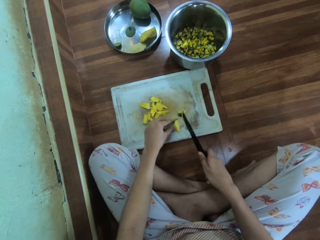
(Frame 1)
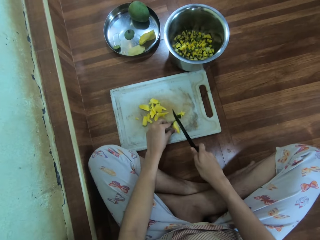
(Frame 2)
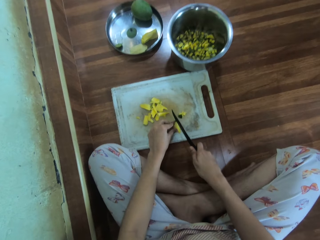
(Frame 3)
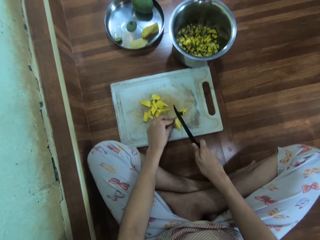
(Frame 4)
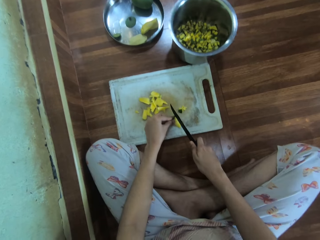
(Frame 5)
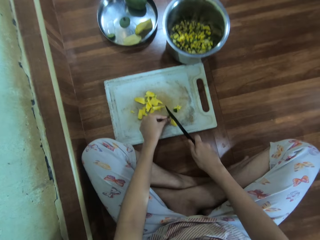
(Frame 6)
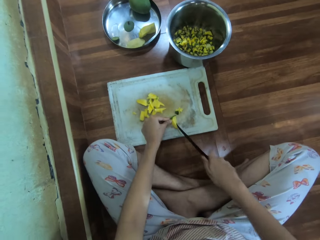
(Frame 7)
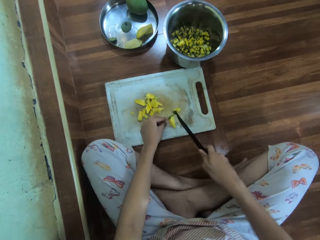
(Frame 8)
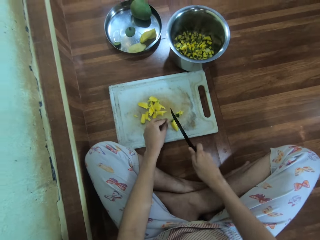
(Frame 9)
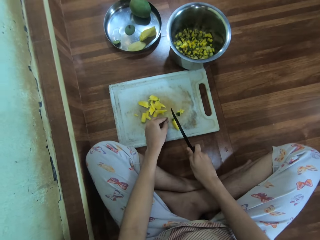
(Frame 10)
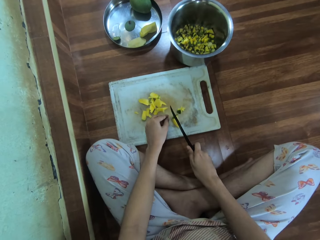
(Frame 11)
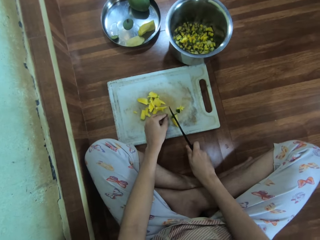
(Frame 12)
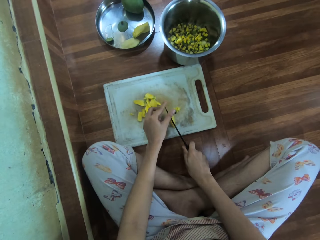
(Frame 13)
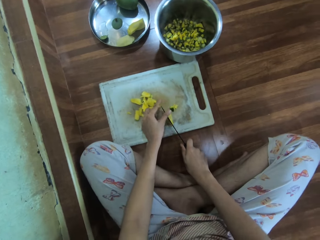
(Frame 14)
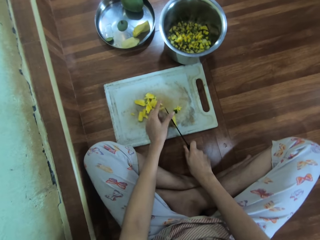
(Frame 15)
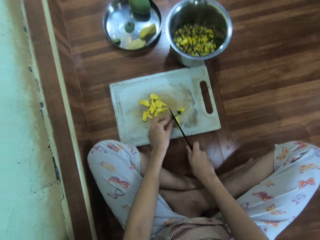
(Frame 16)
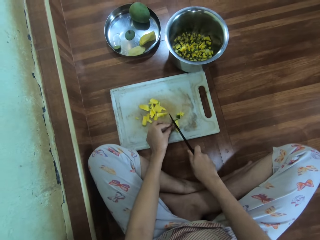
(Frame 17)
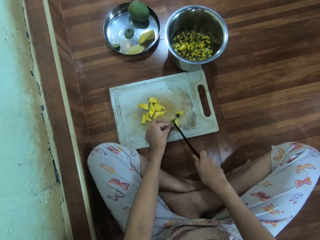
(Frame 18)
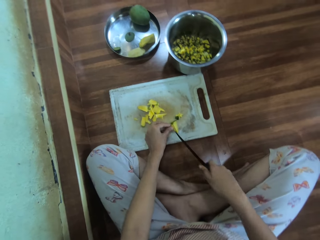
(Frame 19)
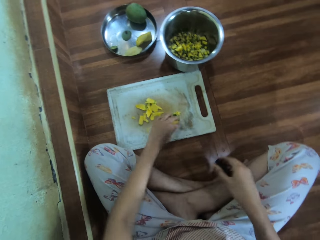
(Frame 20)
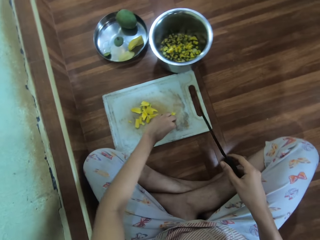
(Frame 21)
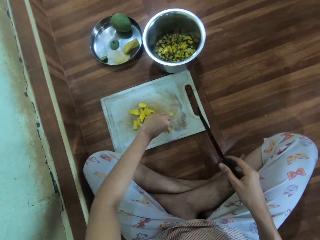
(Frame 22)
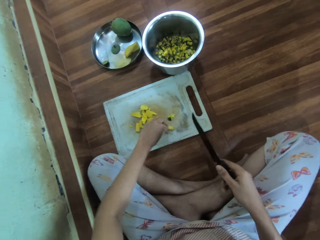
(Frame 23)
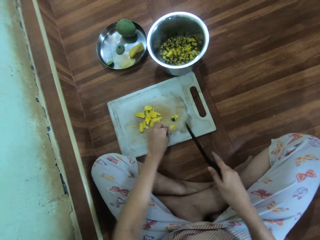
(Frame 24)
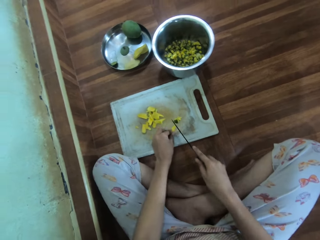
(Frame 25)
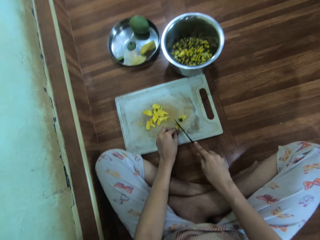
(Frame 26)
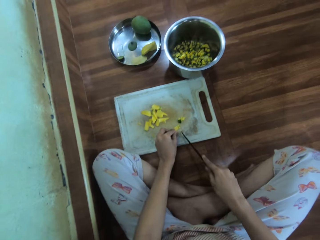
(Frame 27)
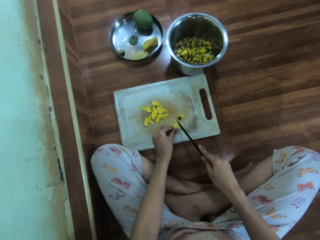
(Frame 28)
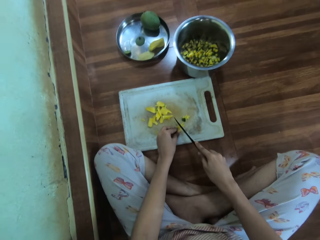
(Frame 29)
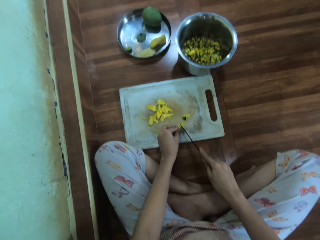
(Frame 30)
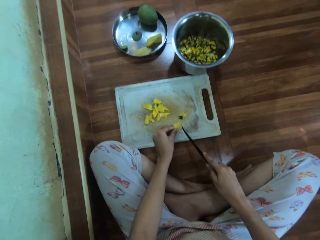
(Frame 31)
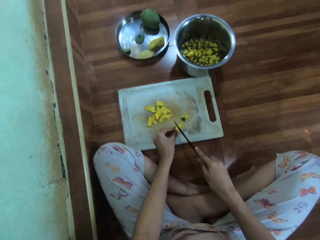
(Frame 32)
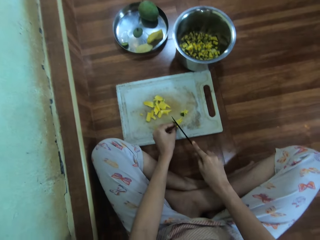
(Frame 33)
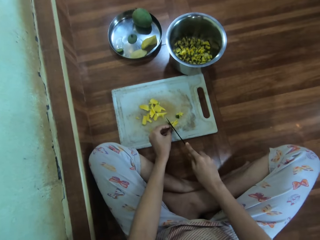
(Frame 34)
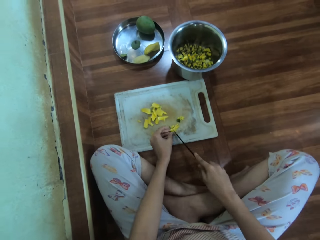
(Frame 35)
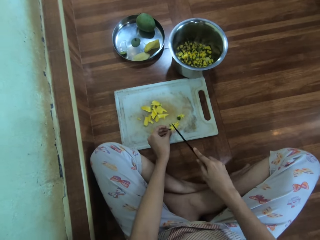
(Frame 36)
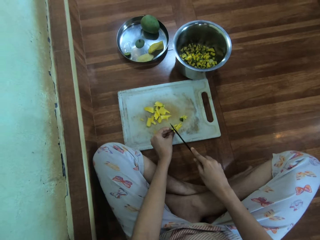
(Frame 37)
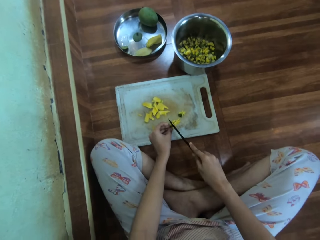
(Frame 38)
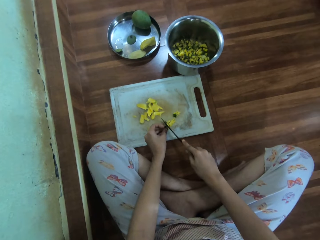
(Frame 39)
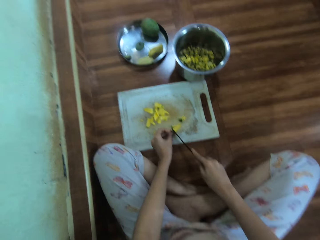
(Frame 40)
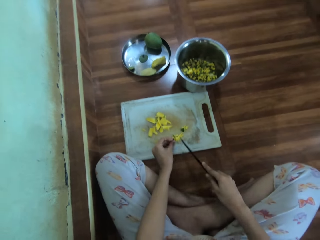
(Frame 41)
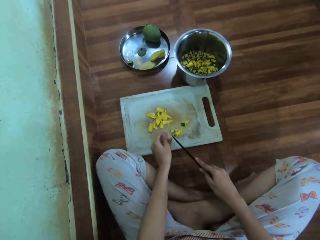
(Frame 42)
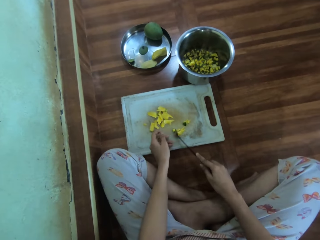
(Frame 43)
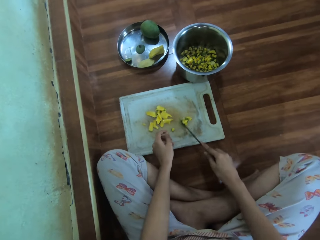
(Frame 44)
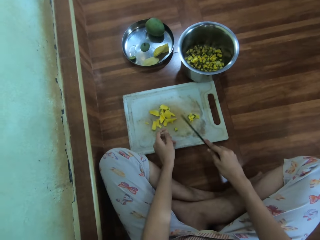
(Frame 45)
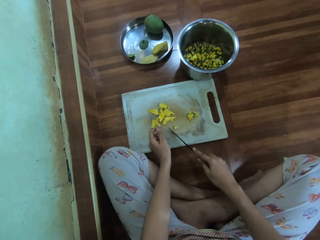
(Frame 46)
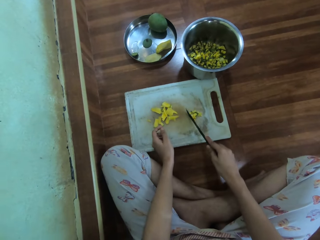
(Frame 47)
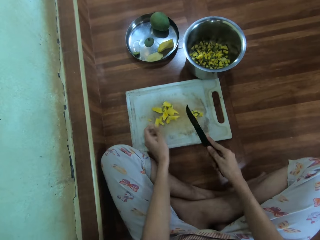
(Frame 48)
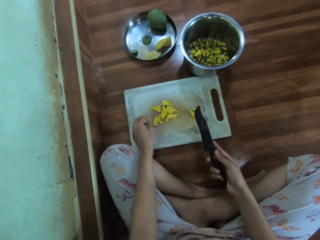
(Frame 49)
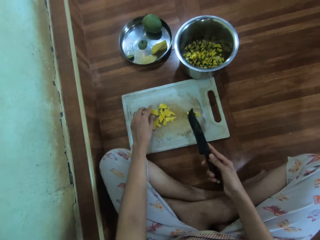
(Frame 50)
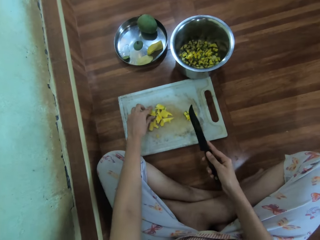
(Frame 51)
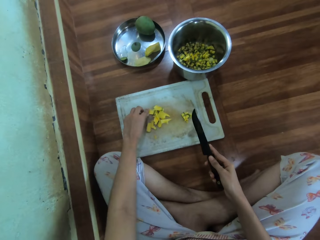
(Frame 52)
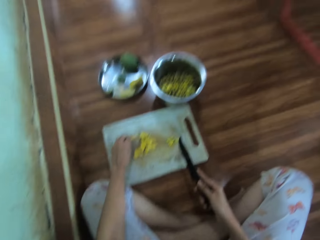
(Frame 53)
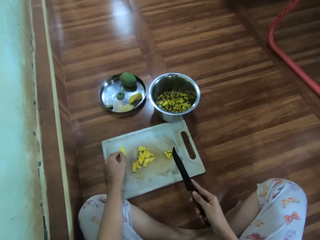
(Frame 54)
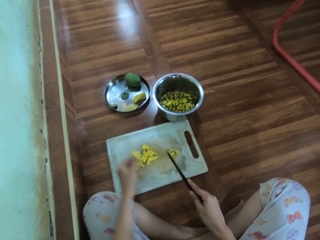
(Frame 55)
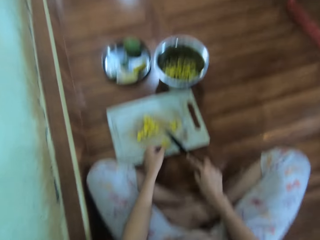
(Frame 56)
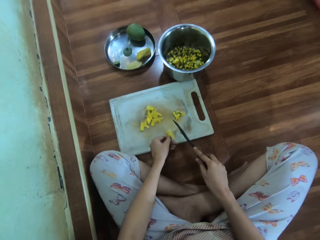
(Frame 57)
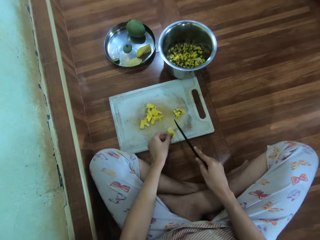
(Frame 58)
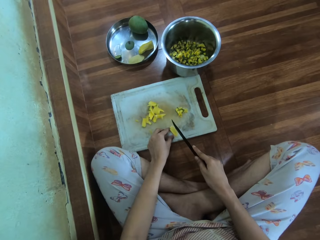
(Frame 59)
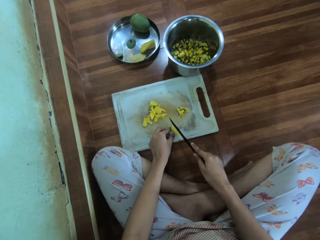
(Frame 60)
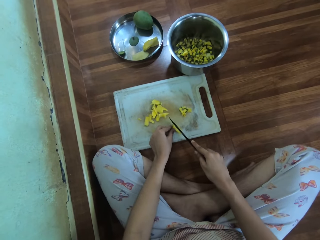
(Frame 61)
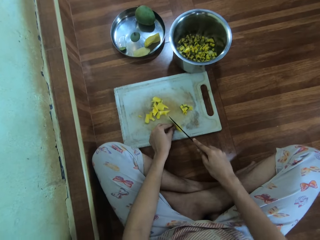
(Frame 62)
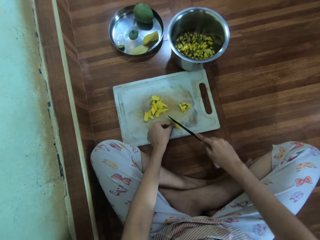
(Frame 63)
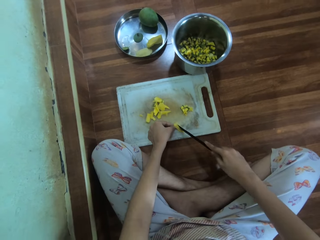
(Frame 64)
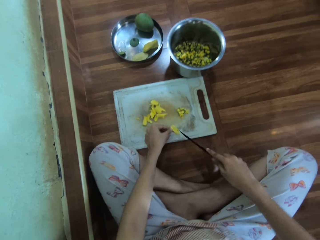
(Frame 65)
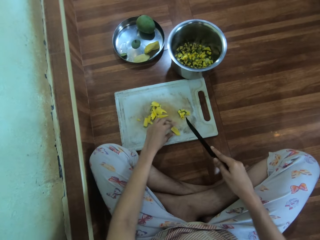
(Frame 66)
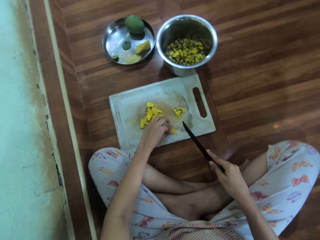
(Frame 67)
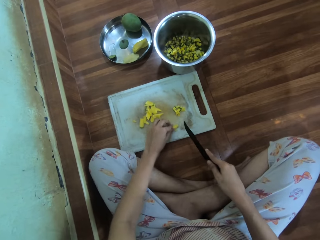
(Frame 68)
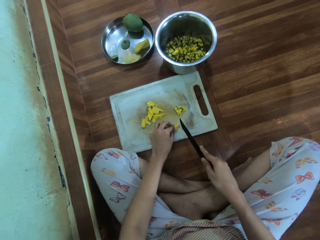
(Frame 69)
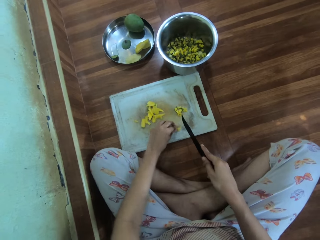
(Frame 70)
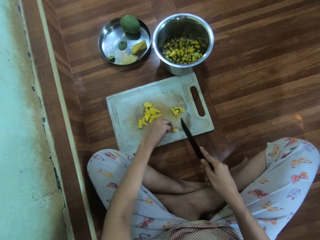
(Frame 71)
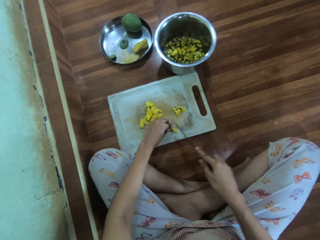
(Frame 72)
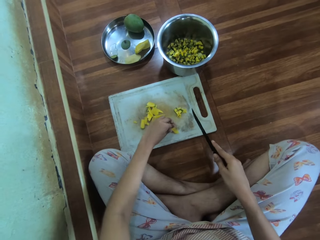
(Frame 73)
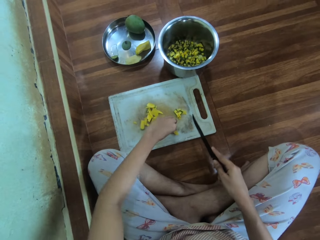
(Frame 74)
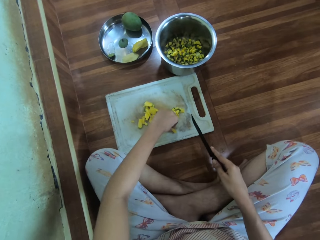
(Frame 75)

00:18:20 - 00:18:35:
The camera wearer cuts the mango into pieces. They move the diced mango, pick the piece of mango, and cut the mango into pieces.

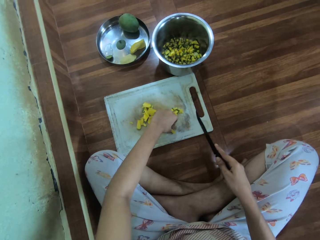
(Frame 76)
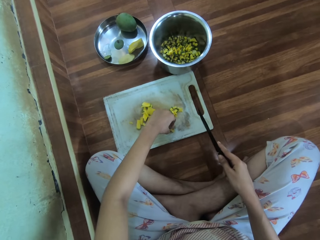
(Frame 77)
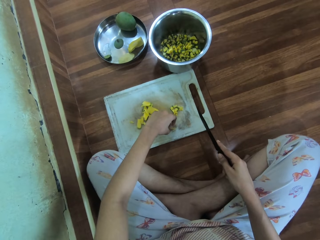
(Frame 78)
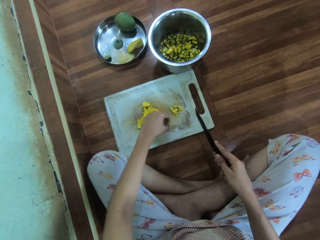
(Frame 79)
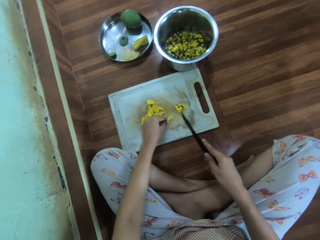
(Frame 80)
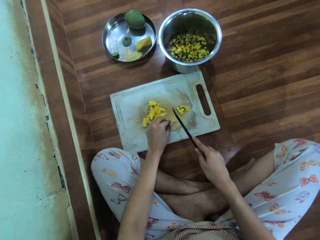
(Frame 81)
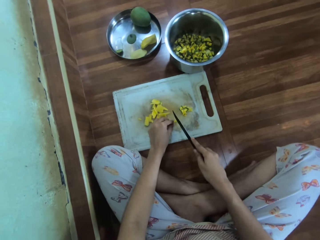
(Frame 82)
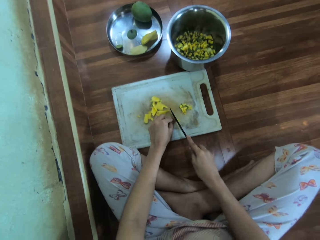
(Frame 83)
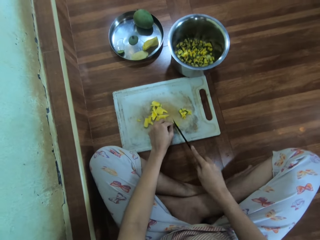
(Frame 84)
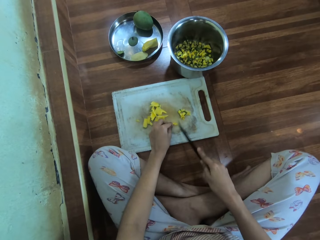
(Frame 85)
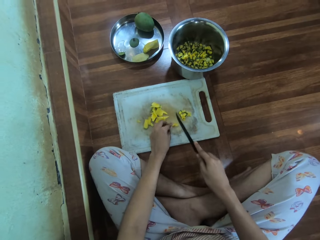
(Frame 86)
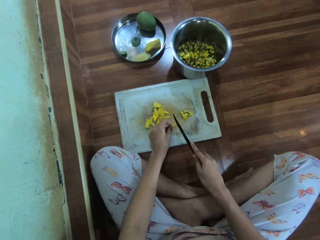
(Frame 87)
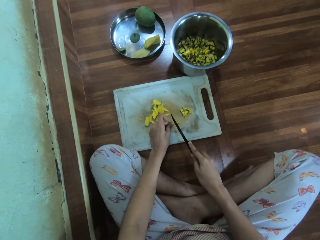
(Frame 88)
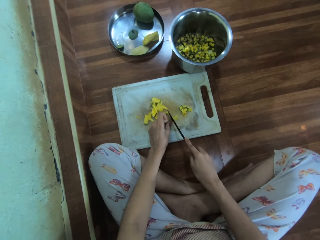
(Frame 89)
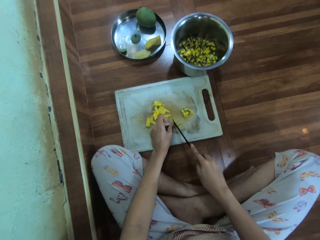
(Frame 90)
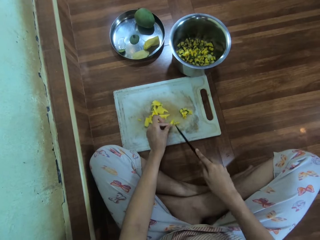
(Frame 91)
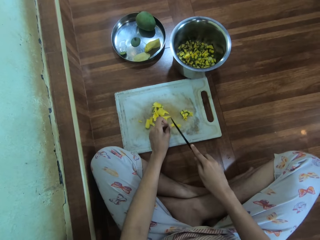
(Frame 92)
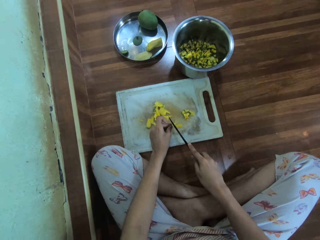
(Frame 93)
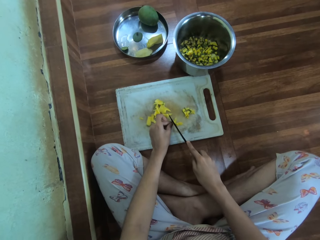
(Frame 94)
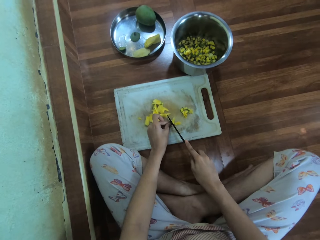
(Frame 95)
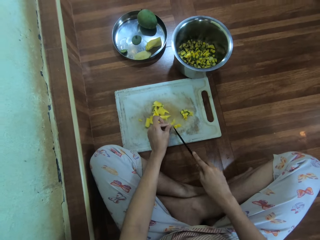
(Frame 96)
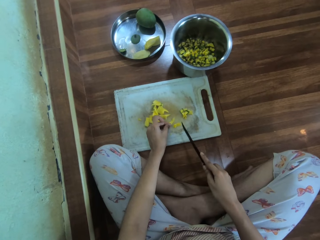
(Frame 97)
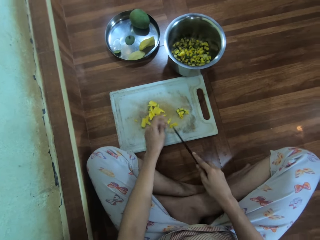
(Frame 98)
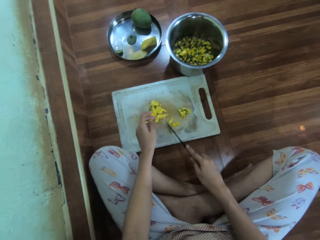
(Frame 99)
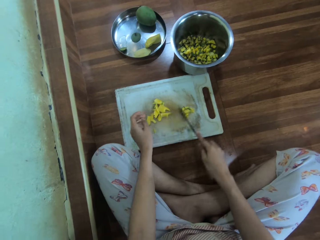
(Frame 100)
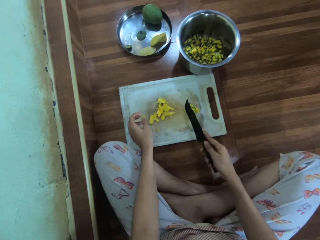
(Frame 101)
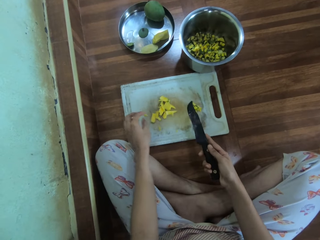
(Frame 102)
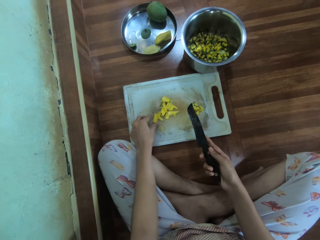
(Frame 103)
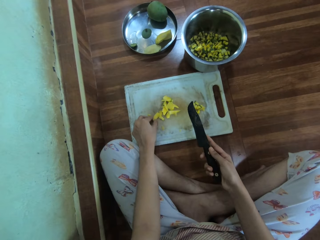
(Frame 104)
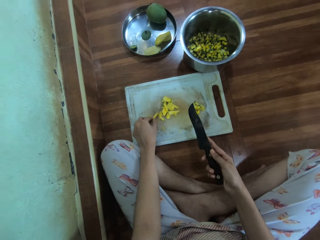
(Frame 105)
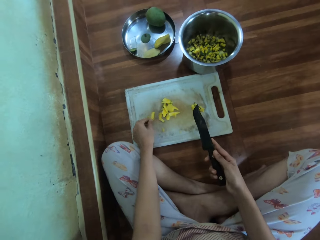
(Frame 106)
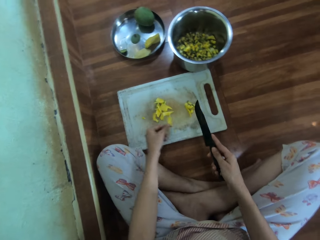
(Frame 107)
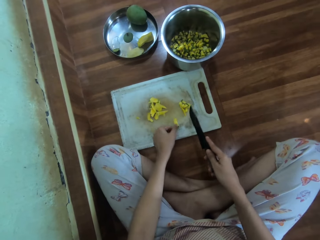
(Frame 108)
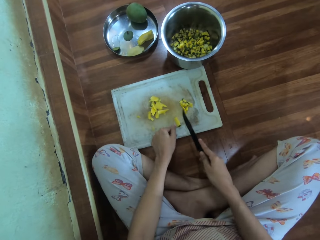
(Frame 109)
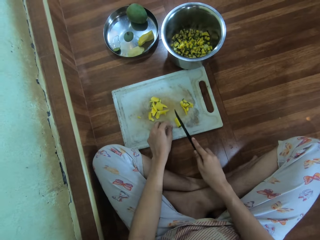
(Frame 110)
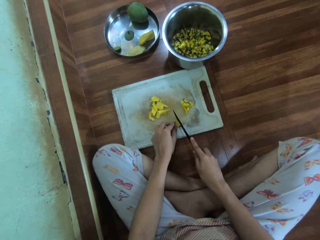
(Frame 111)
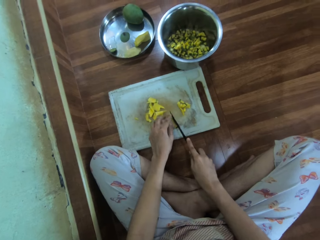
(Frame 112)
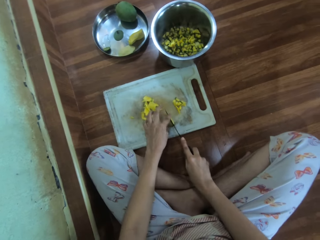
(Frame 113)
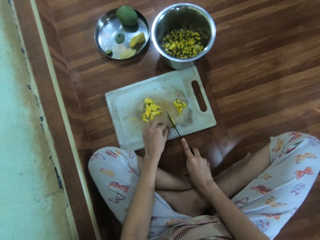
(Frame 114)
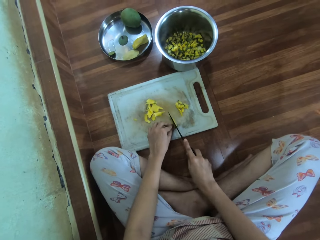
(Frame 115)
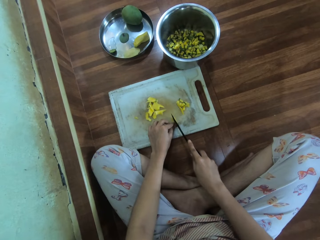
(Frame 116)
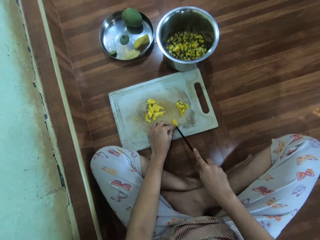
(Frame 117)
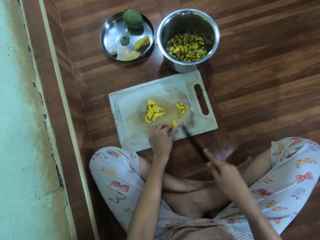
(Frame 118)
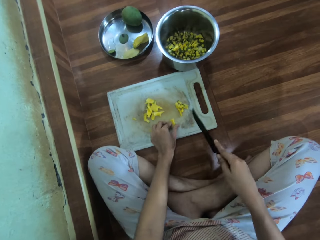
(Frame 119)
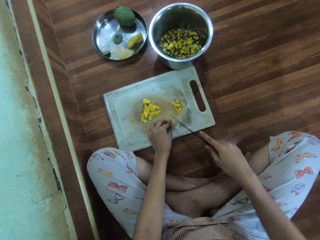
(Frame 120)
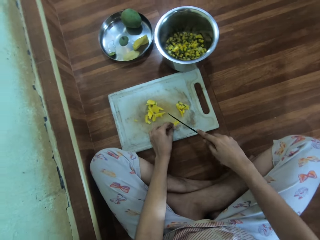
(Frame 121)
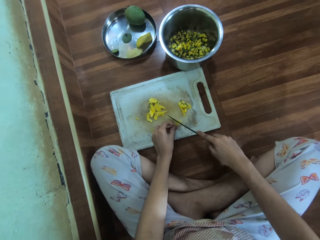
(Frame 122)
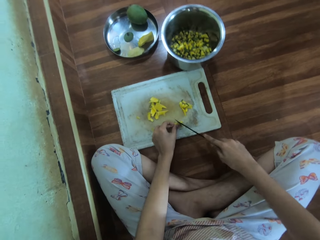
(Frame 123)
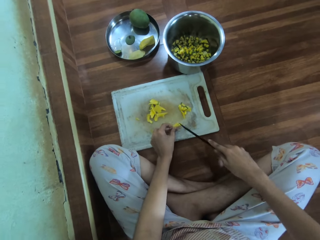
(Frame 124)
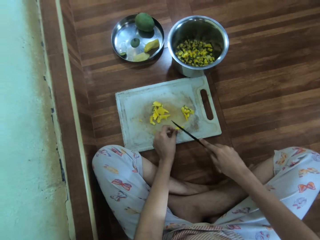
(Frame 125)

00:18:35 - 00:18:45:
The camera wearer moves the diced mango. They pick the piece of mango. They cut the mango into pieces.
